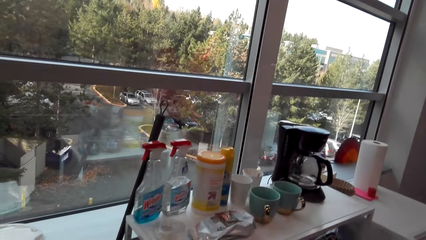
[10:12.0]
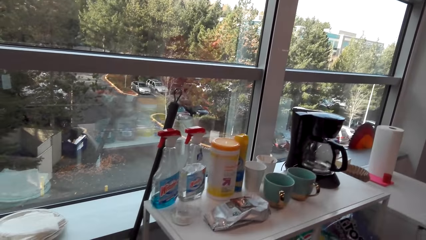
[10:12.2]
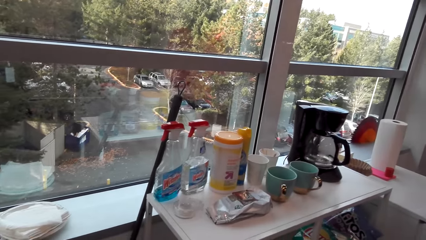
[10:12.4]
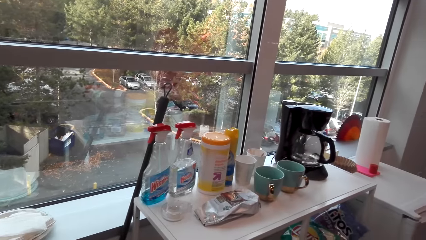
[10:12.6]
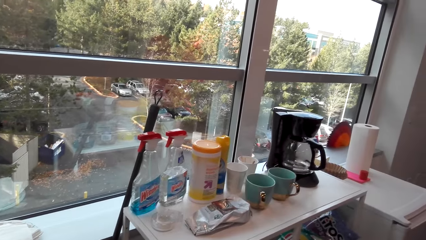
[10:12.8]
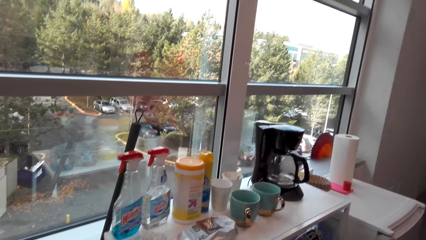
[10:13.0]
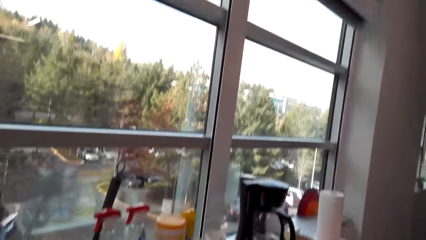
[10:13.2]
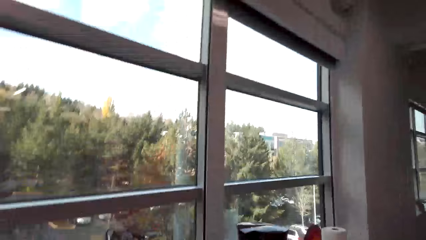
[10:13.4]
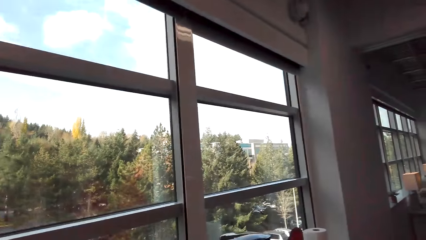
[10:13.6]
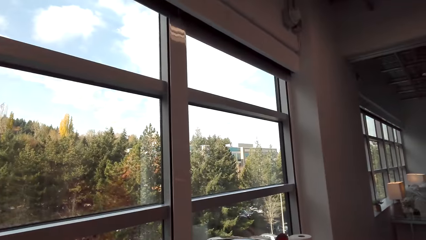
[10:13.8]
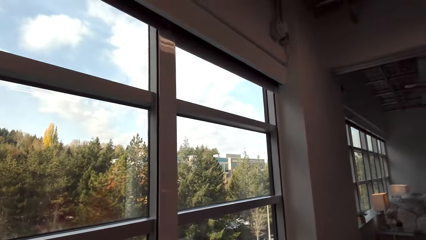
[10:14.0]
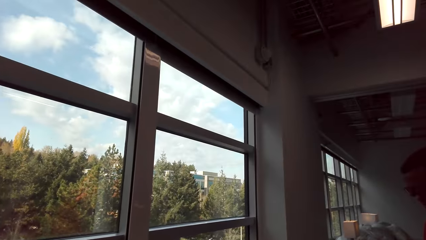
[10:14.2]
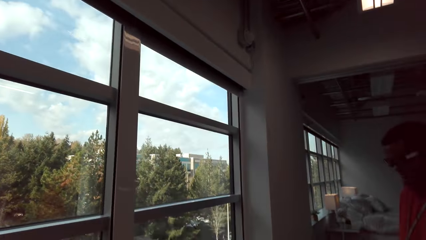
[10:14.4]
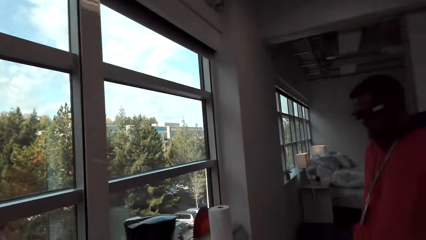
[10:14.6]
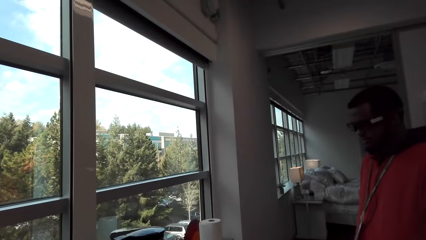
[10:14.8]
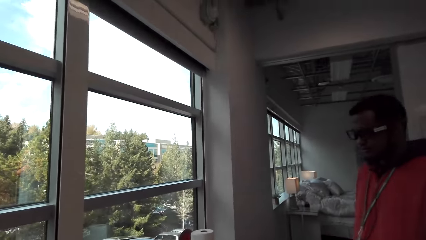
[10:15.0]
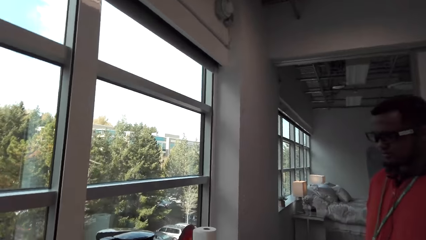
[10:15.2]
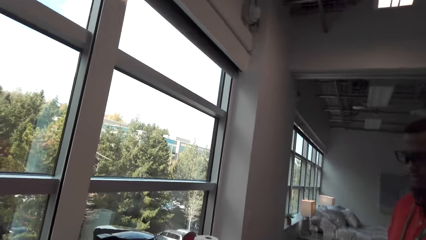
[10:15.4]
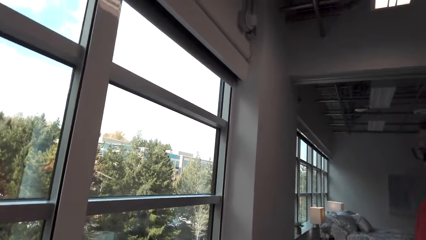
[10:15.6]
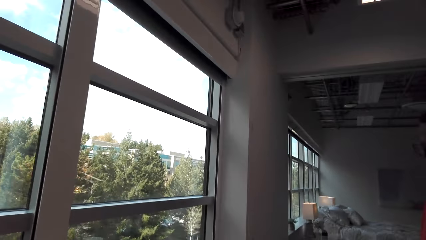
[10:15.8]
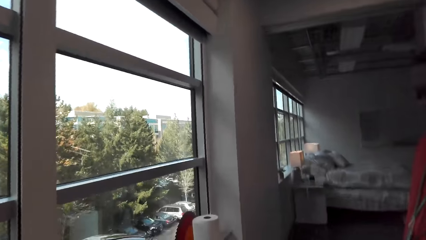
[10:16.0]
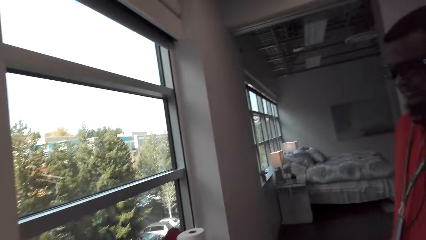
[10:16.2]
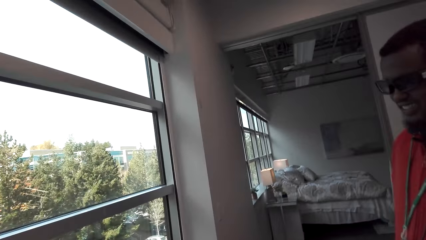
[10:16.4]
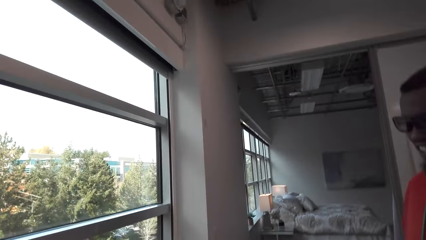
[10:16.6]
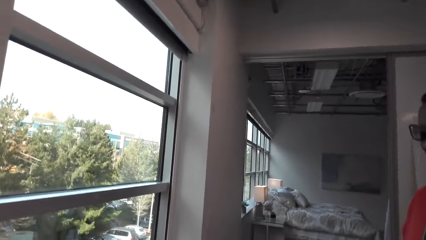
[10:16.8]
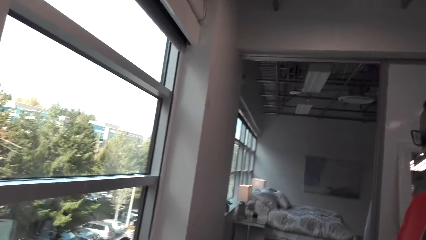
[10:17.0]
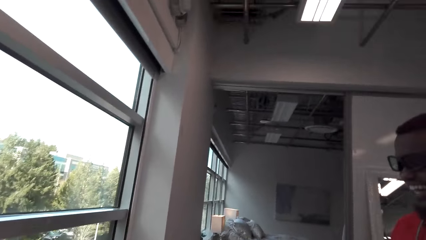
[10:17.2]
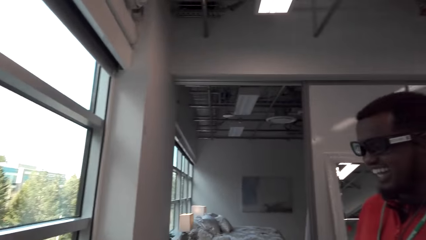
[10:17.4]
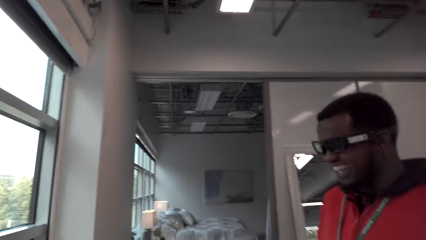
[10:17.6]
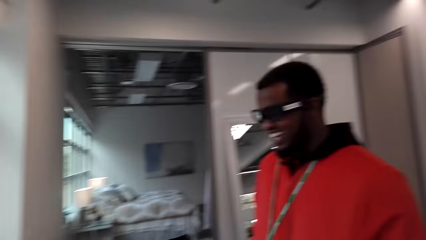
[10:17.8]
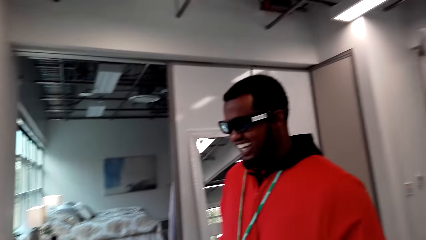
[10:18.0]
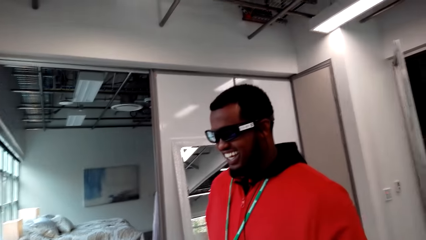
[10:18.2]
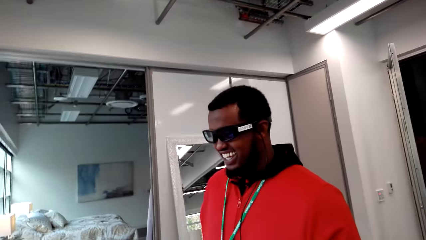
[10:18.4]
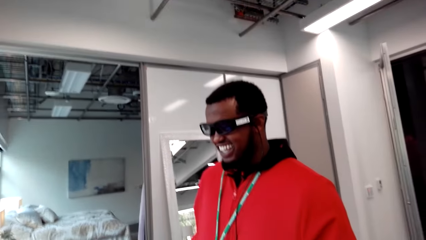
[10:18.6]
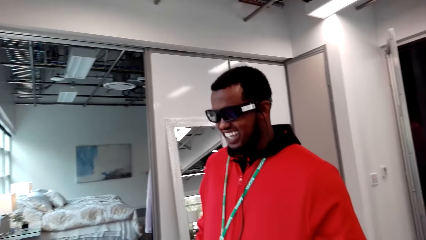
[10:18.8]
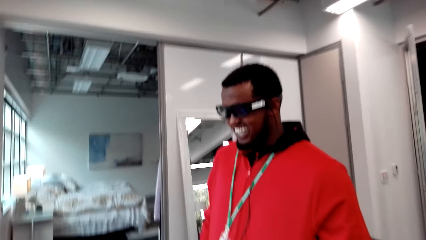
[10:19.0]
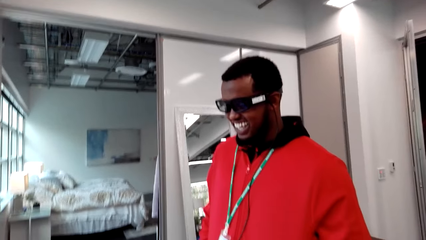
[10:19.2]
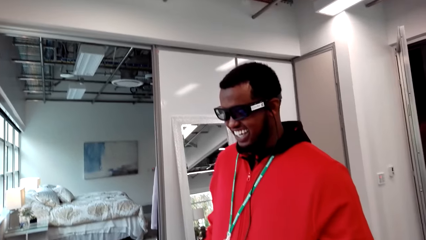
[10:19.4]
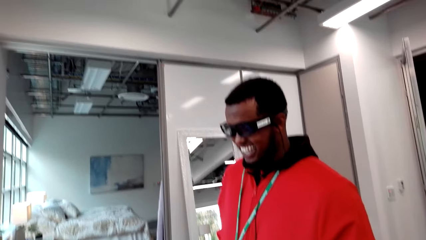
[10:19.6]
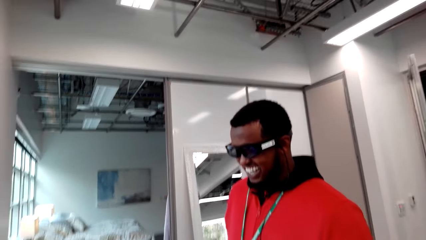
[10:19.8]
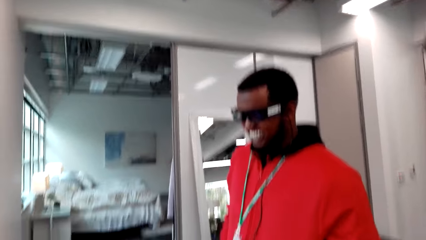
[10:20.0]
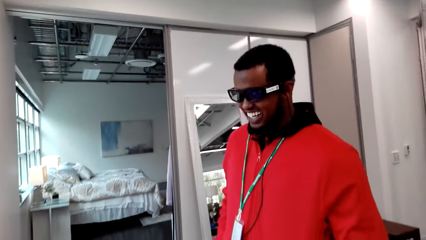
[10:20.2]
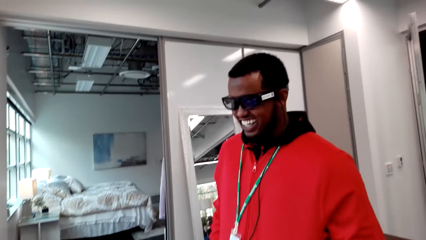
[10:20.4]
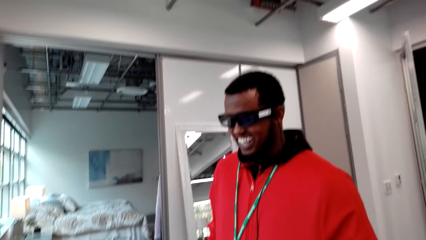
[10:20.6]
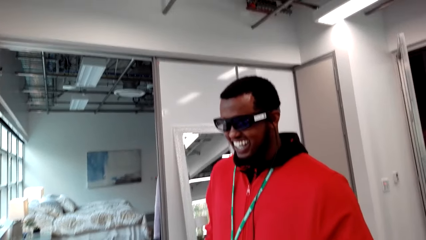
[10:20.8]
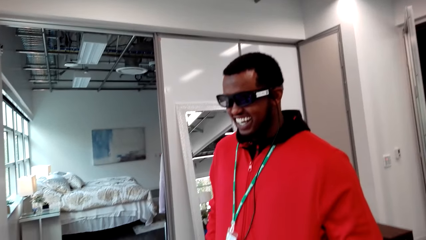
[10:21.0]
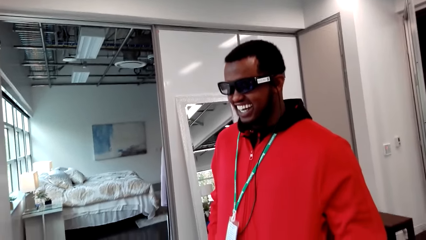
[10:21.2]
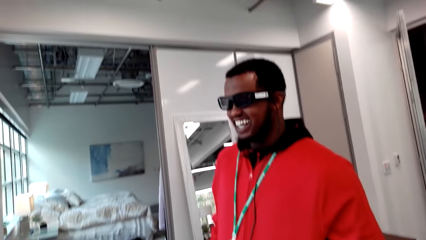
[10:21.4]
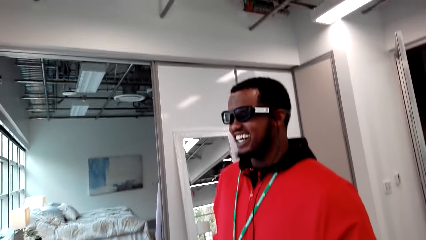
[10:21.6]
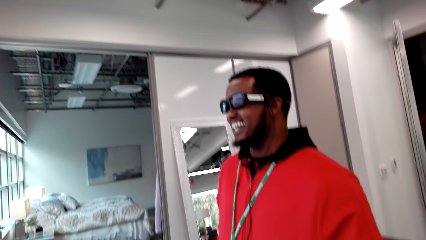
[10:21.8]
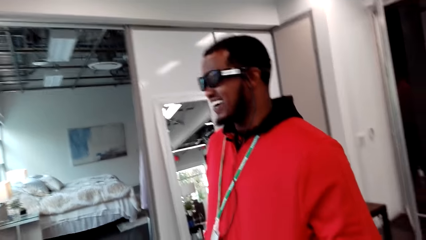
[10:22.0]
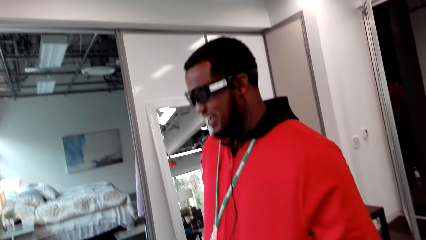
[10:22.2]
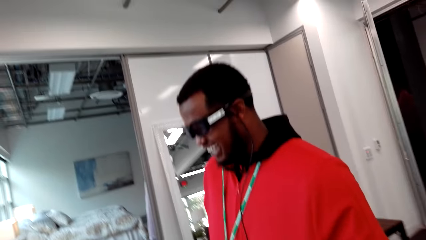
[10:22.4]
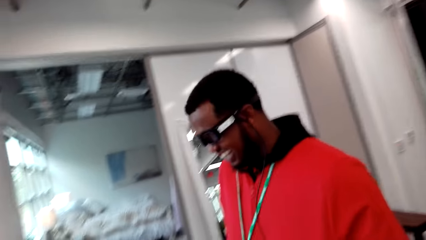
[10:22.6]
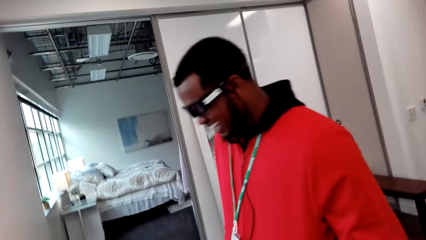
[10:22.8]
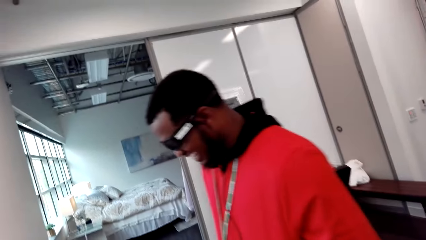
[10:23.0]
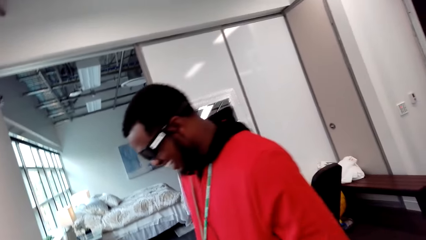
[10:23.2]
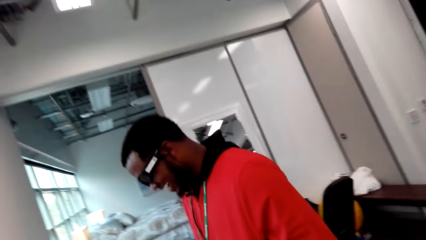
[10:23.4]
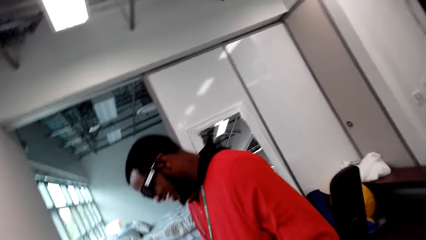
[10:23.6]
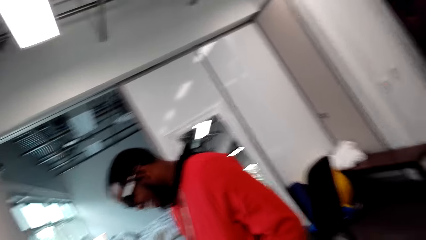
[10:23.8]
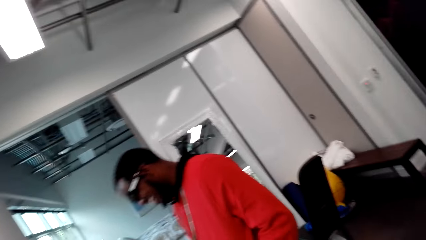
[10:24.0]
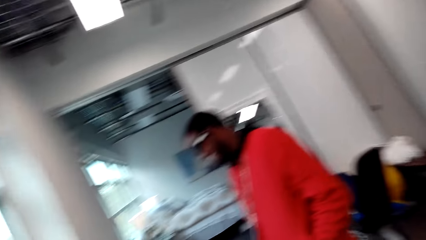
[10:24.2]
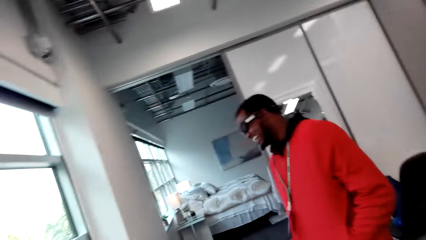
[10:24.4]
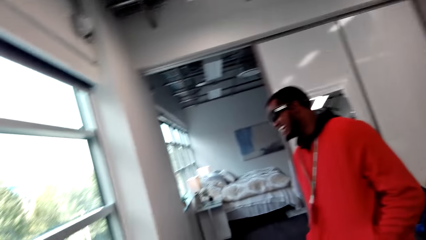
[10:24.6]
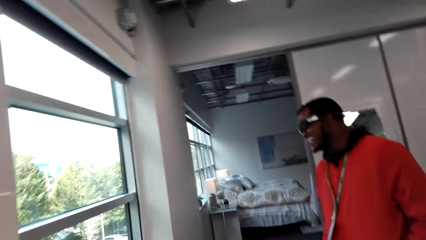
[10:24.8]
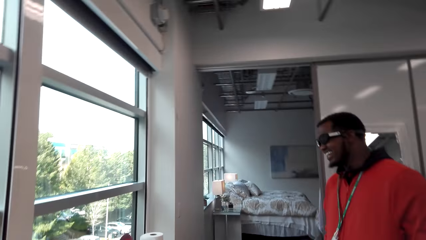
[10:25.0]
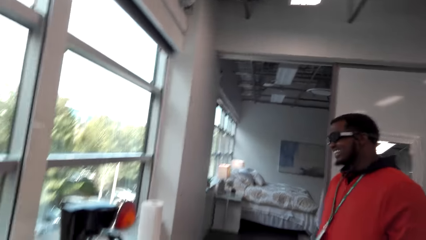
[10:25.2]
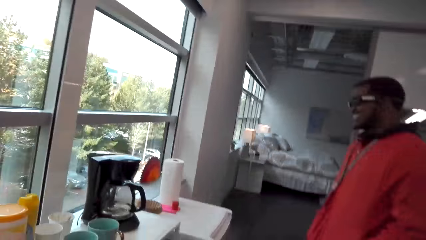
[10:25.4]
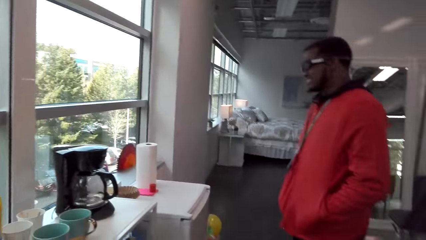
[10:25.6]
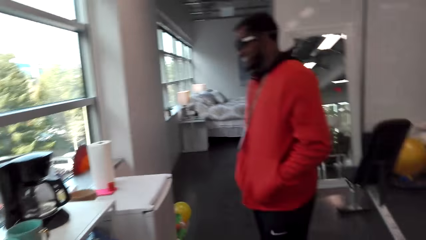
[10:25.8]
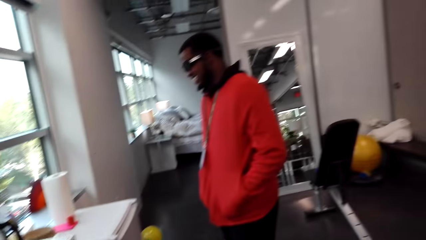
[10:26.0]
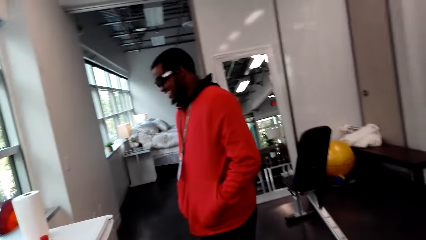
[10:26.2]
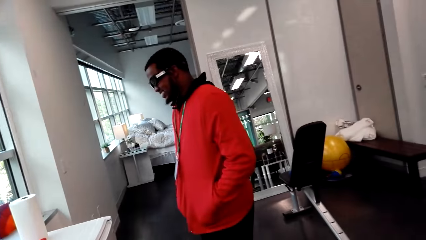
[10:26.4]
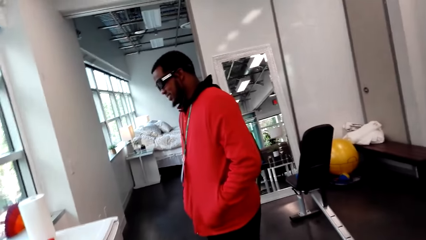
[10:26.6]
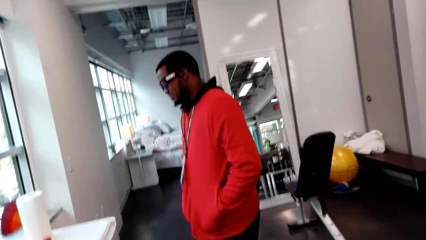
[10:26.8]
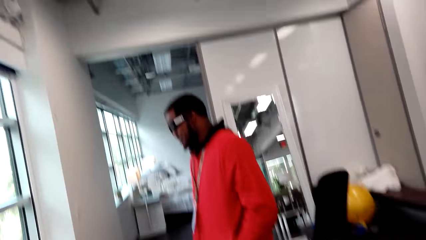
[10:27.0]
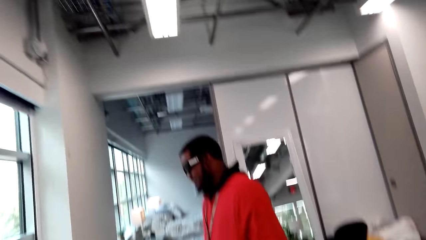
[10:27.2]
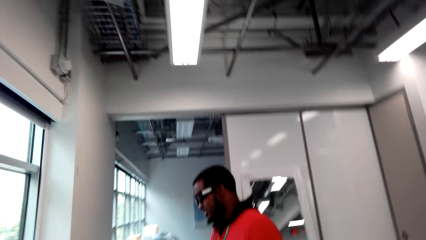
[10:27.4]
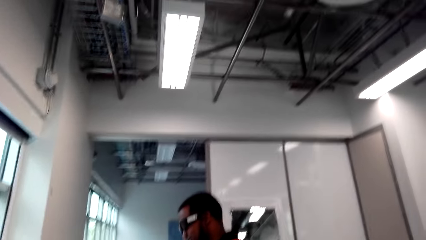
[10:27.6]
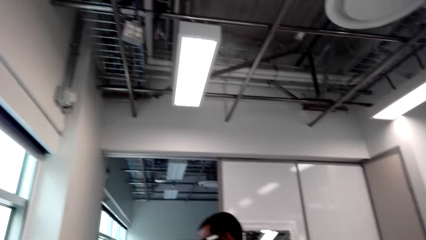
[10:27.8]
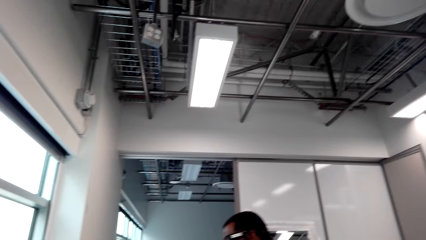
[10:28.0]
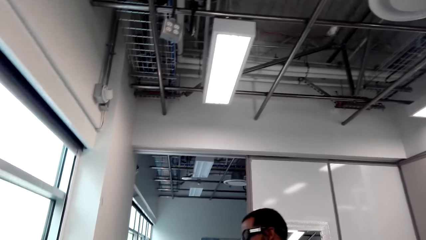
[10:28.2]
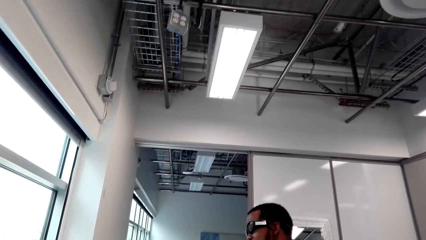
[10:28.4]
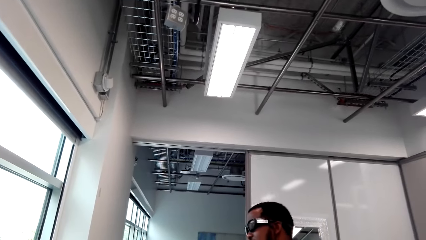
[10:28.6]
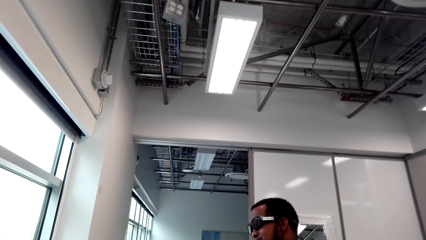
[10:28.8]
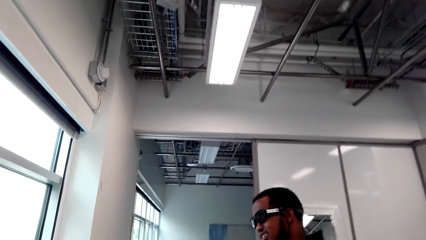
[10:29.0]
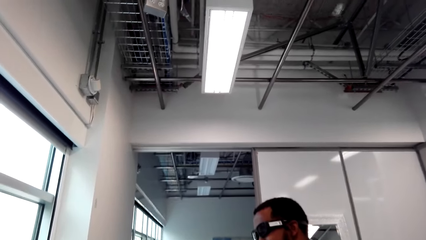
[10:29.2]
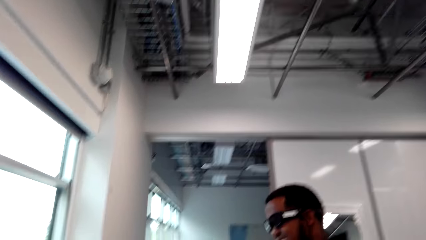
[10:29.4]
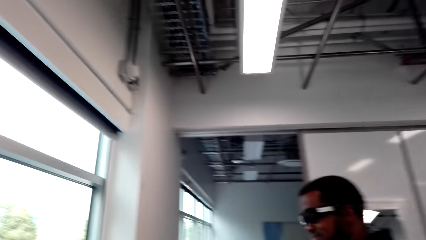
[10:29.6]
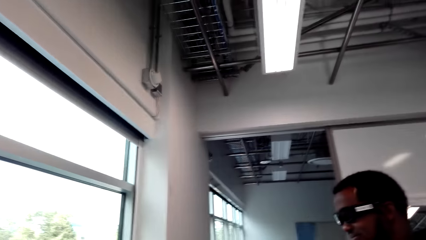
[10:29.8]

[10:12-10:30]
The man laughs. The camera wearer talks. The man laughs. The camera wearer laughs. The man talks.
